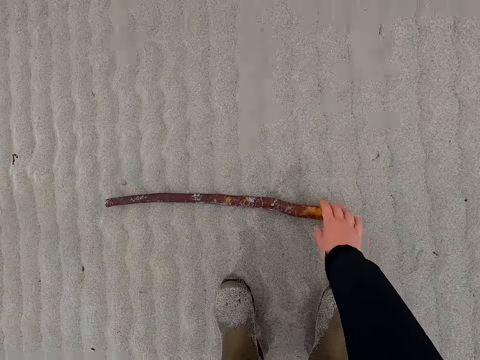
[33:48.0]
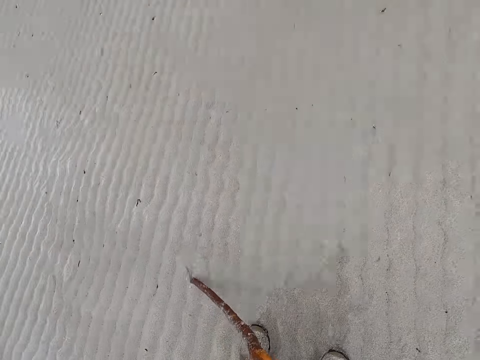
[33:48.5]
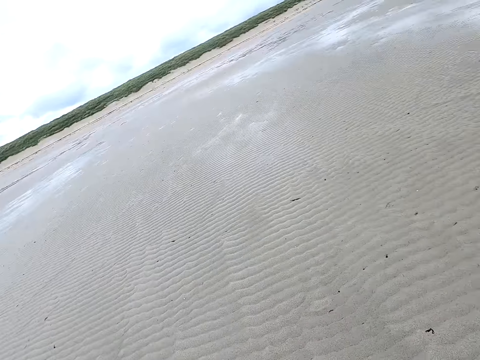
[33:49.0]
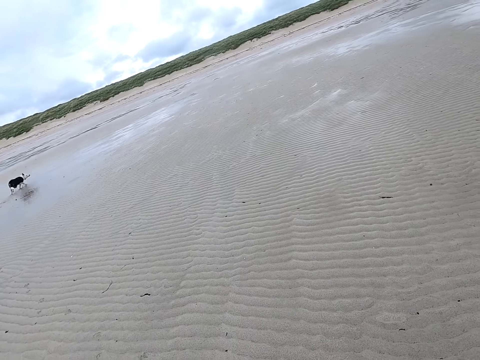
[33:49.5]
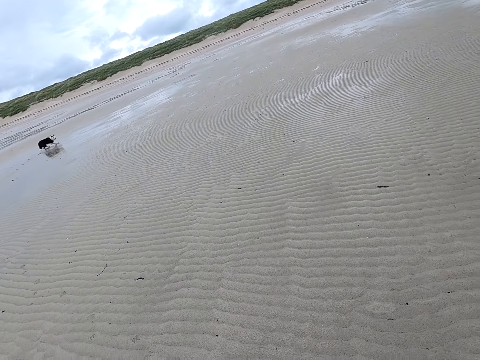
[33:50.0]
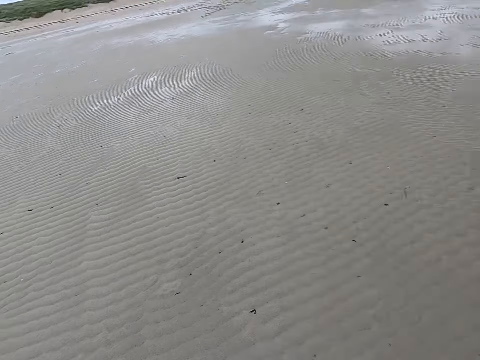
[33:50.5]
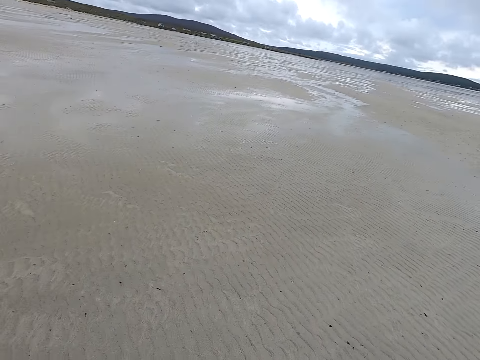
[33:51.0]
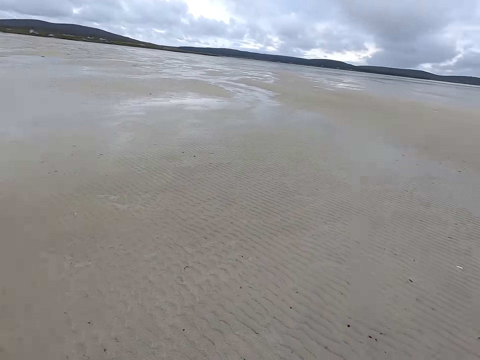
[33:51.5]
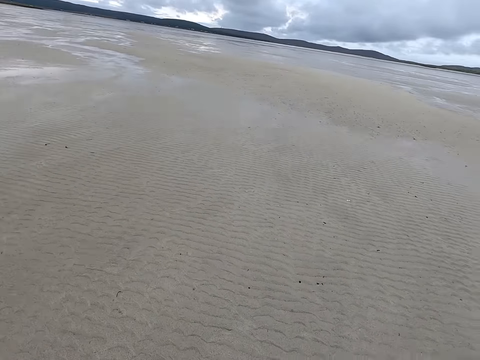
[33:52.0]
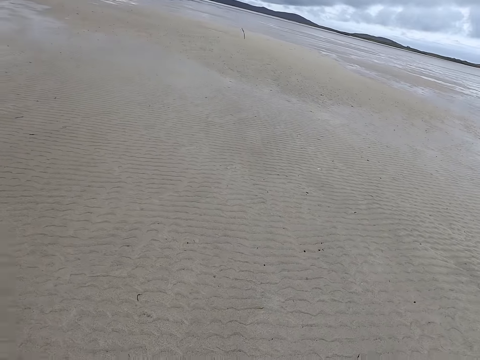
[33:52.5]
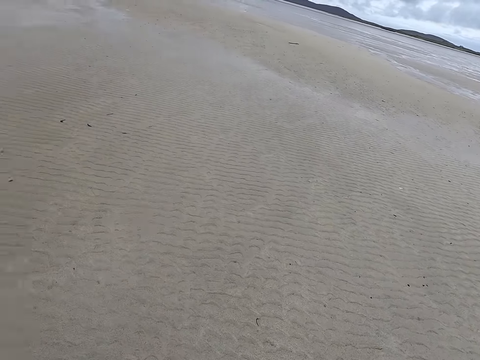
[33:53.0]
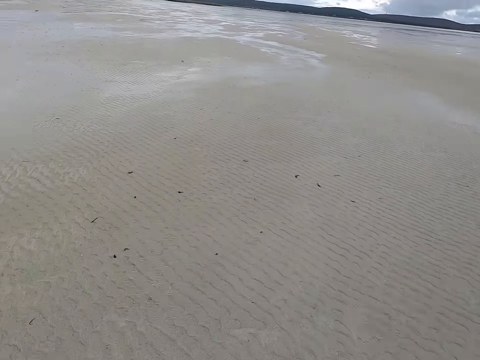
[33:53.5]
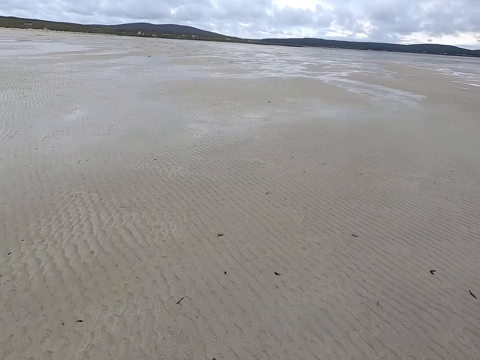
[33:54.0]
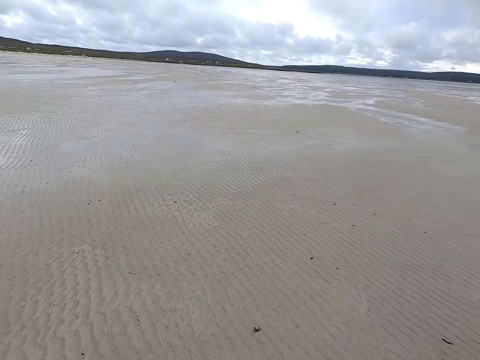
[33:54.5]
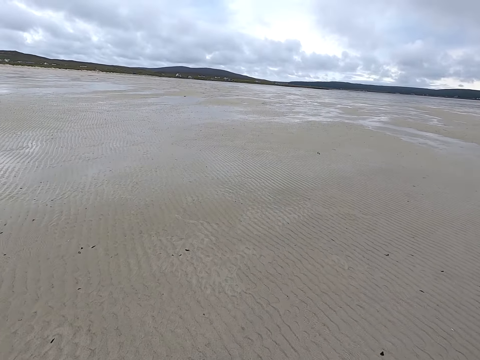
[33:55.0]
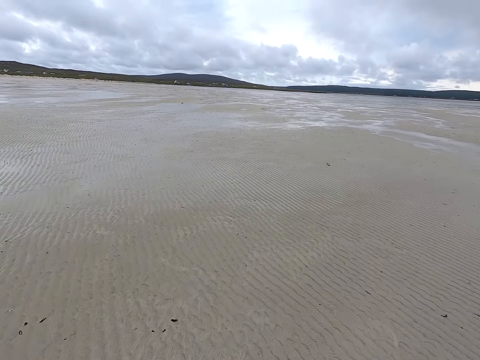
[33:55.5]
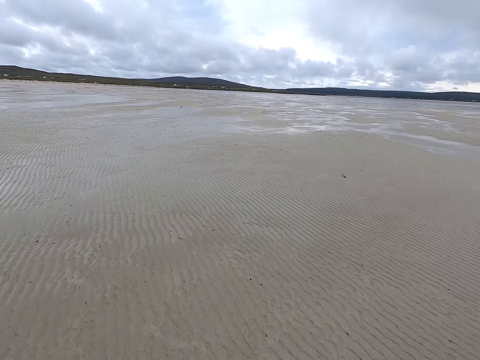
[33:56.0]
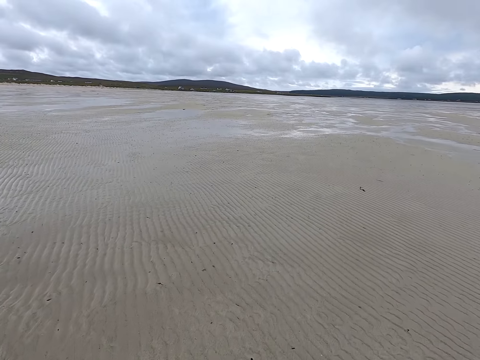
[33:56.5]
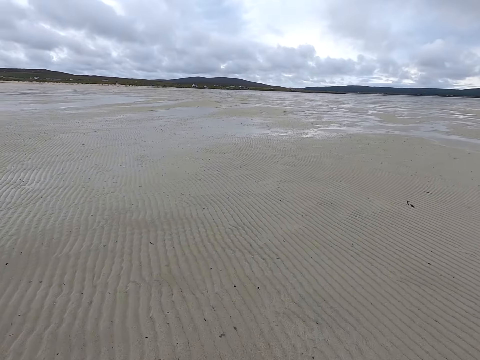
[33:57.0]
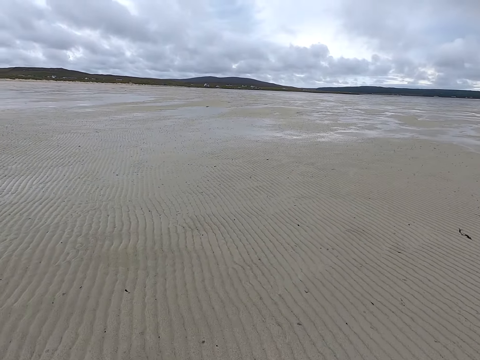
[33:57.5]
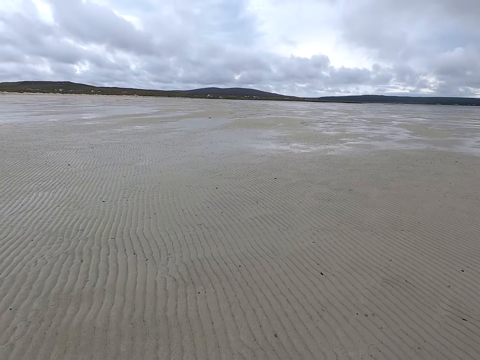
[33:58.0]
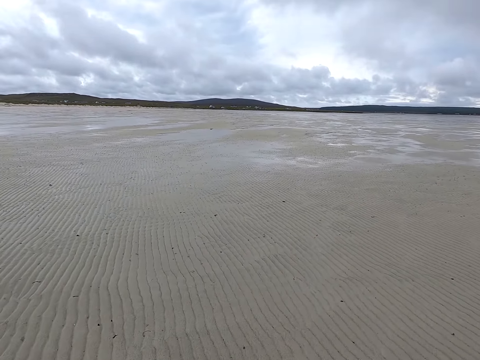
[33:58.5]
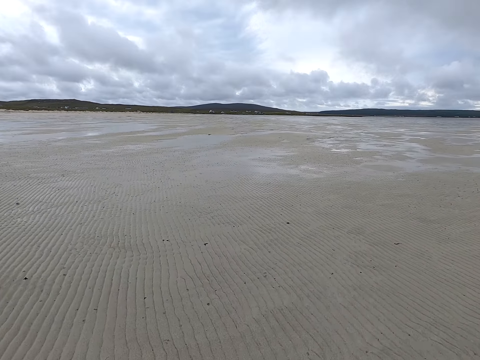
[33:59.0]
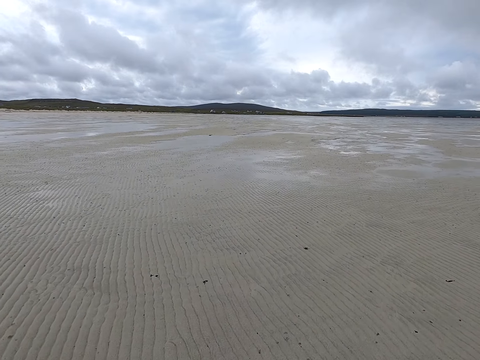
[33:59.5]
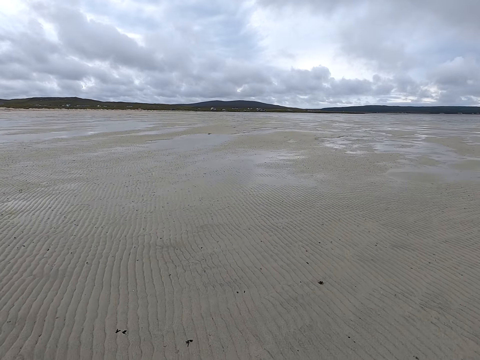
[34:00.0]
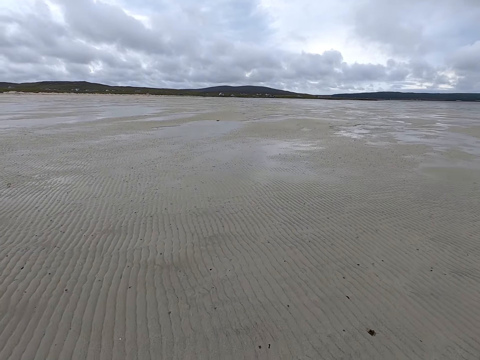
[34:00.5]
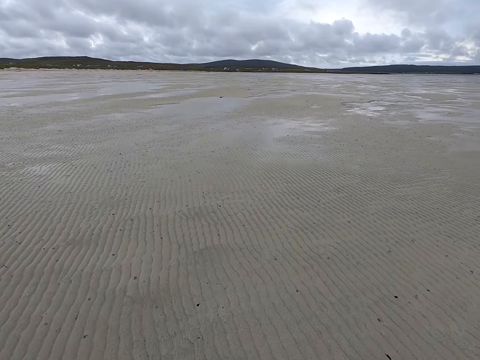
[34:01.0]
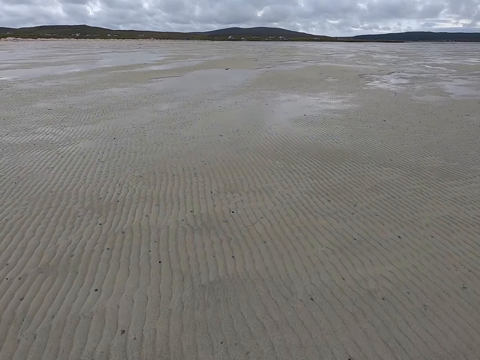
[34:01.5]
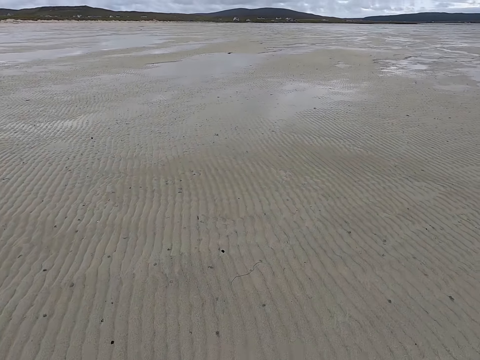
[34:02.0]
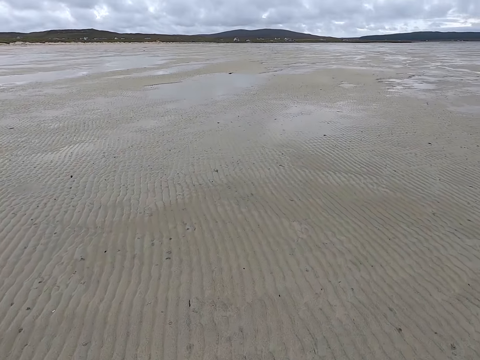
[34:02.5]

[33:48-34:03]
The camera wearer picks up a stick. They look around. They throw the stick. They walk around.

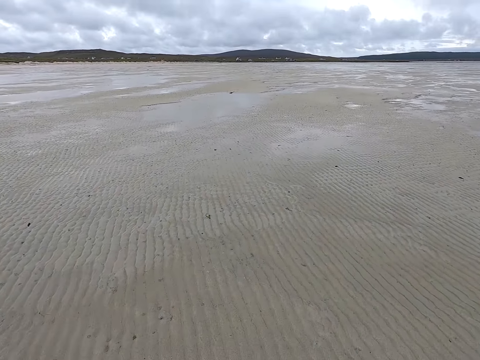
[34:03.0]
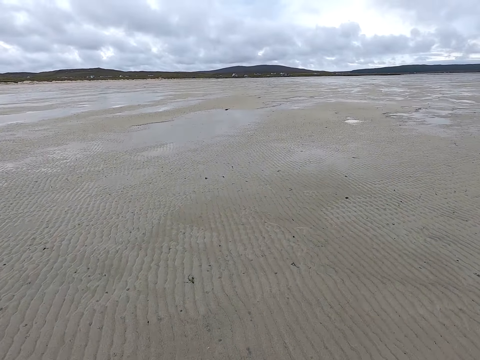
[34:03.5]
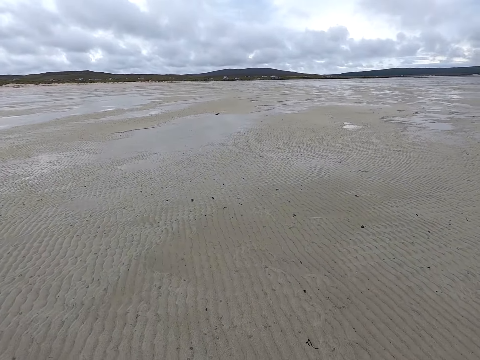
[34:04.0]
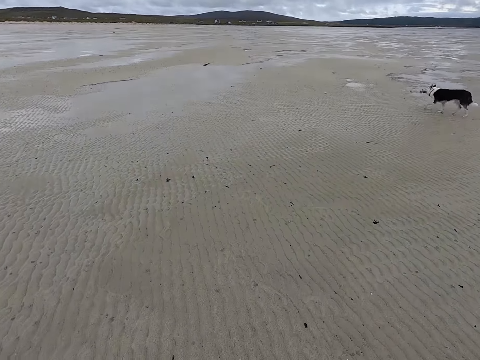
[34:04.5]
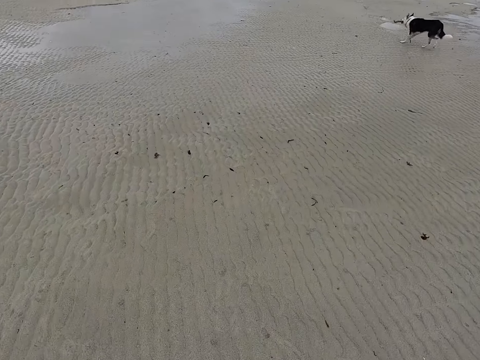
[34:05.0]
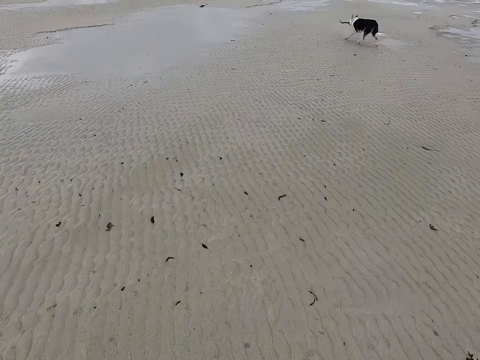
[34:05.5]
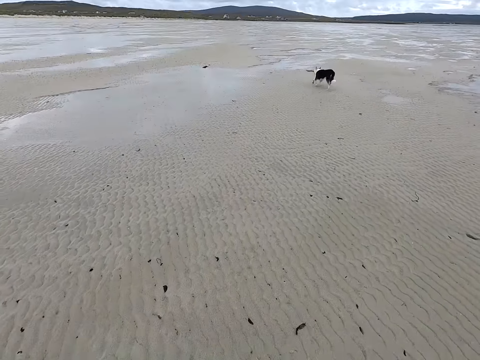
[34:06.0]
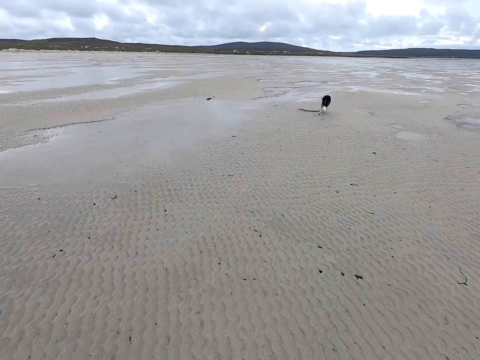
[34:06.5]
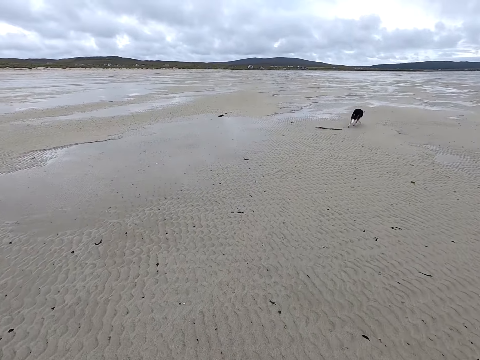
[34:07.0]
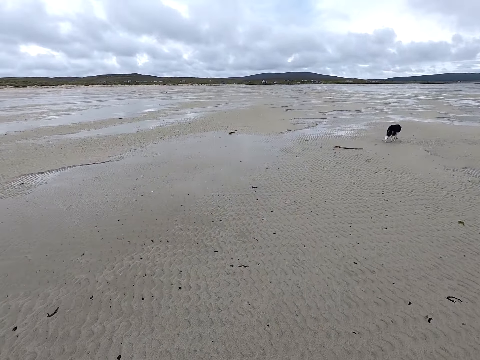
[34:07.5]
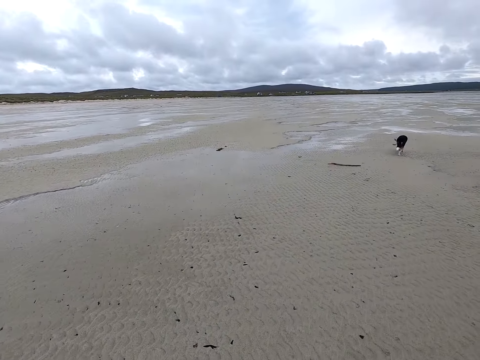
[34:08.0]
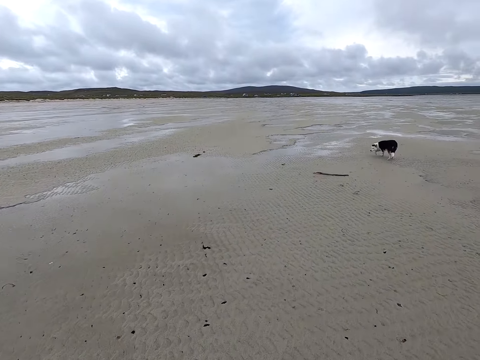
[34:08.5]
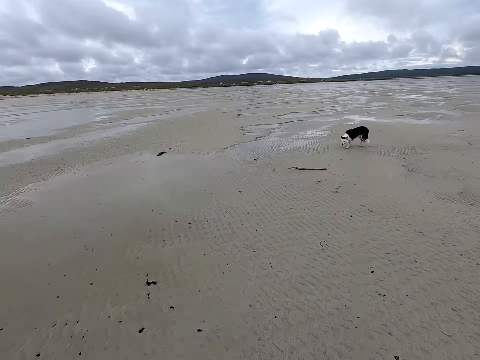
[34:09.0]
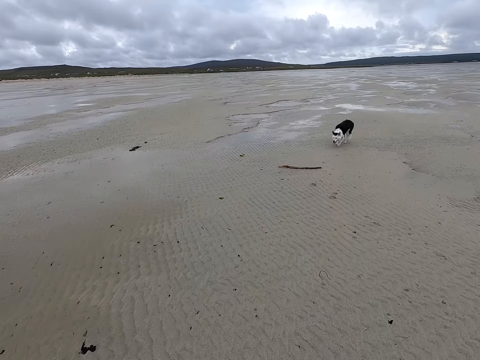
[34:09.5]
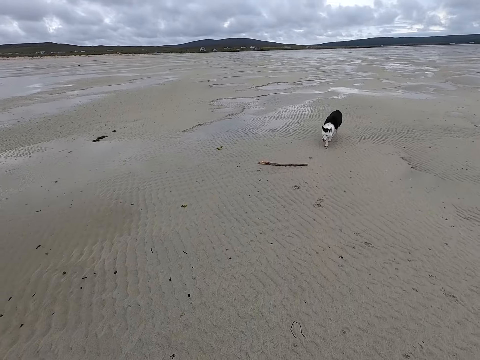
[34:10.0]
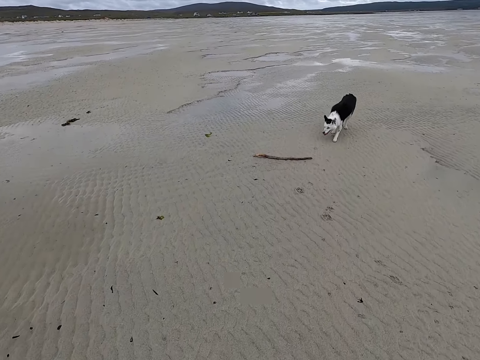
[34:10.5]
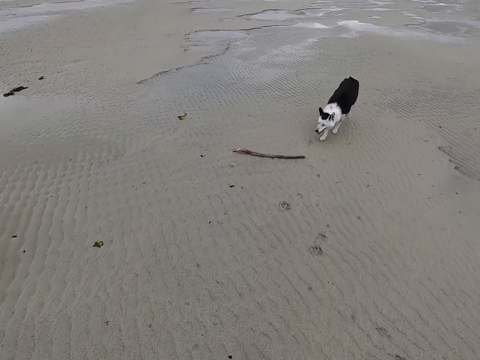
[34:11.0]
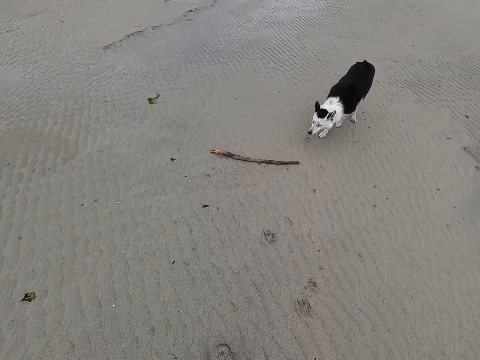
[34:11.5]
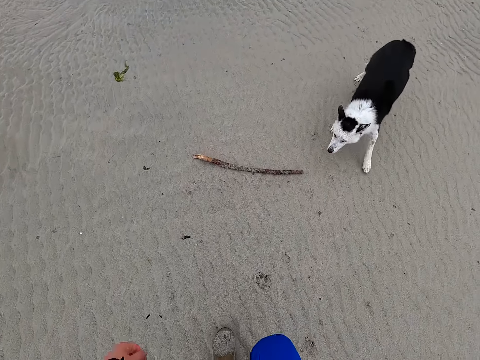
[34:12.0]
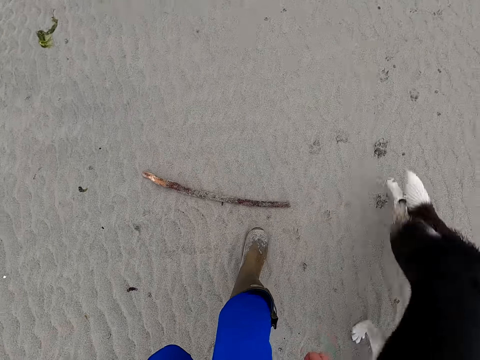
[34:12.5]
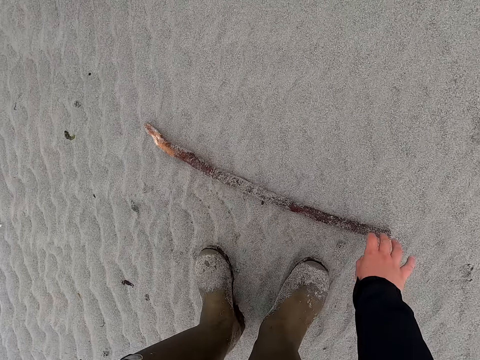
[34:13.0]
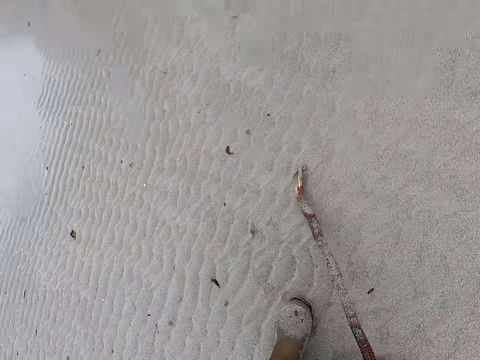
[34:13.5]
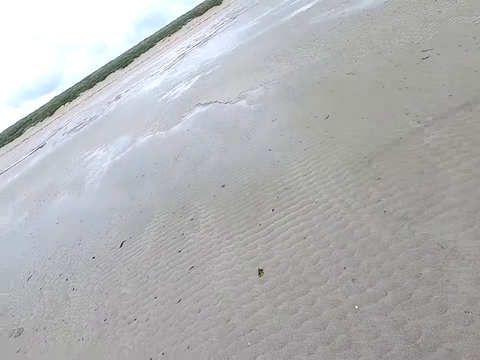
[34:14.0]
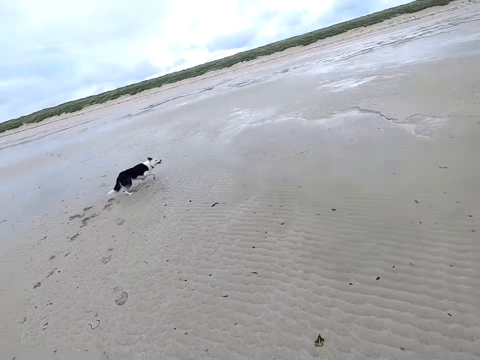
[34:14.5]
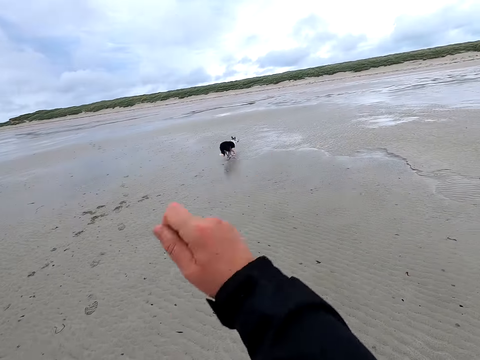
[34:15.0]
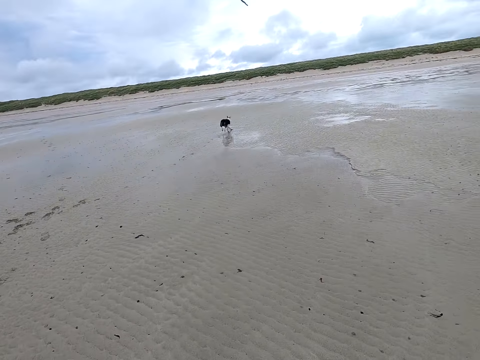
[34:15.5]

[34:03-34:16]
The camera wearer picks up a stick. They look around. They throw the stick.
